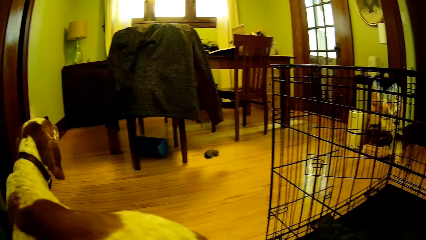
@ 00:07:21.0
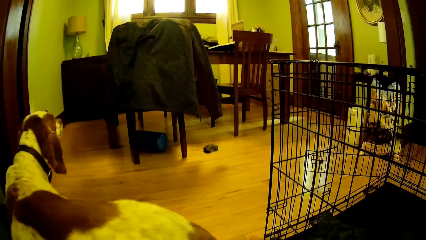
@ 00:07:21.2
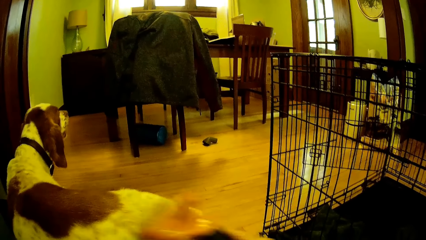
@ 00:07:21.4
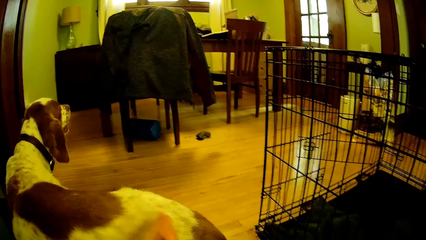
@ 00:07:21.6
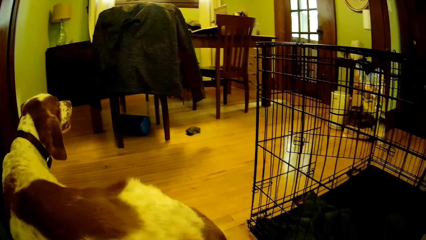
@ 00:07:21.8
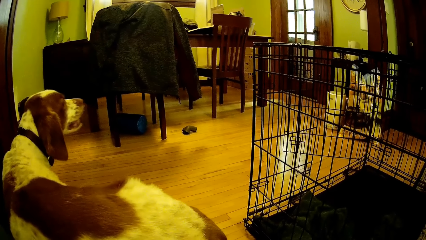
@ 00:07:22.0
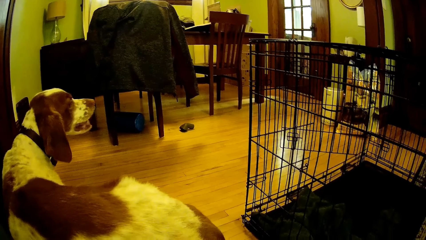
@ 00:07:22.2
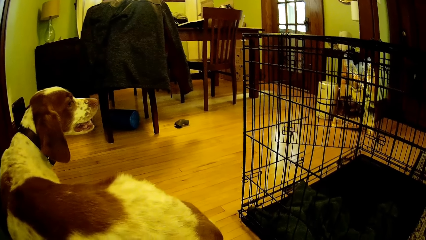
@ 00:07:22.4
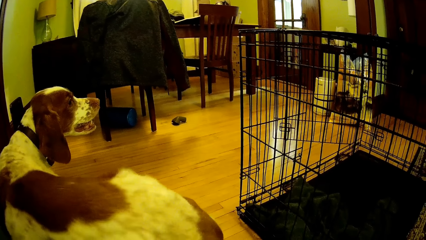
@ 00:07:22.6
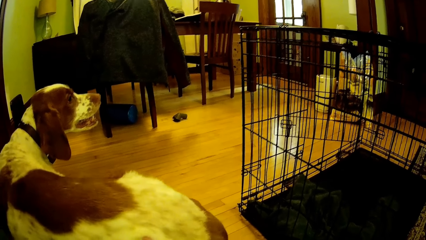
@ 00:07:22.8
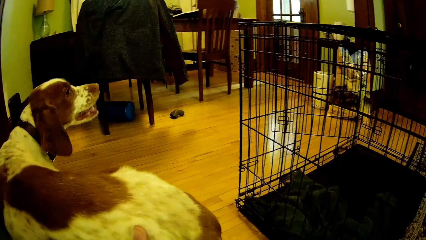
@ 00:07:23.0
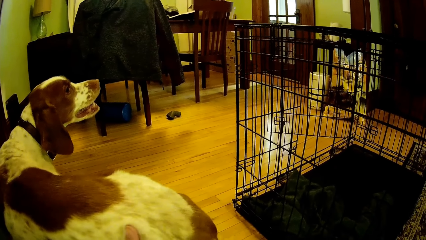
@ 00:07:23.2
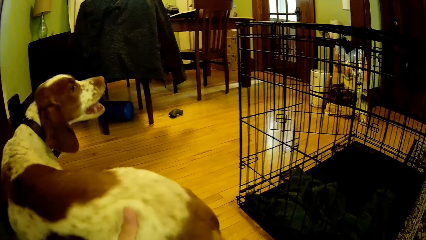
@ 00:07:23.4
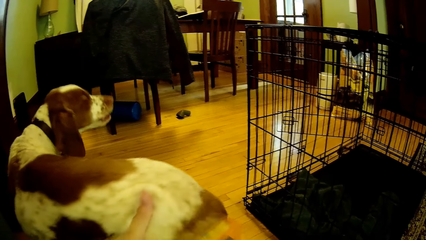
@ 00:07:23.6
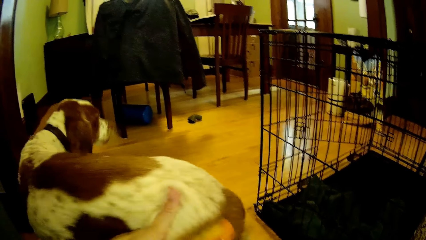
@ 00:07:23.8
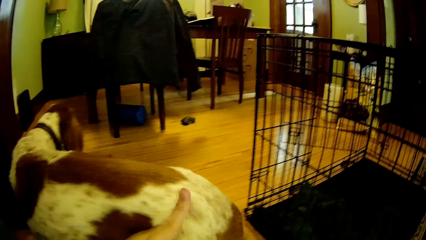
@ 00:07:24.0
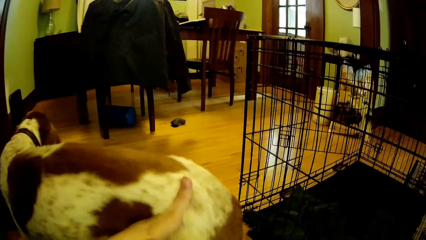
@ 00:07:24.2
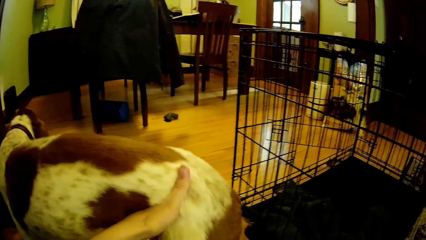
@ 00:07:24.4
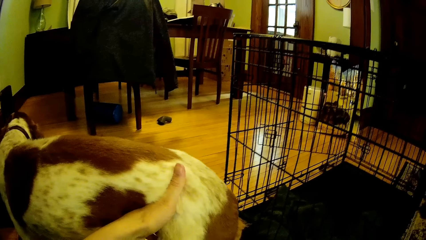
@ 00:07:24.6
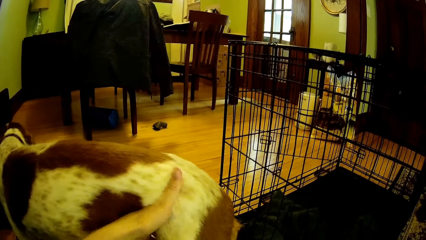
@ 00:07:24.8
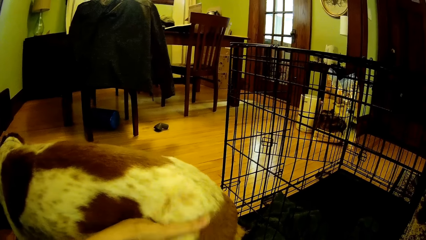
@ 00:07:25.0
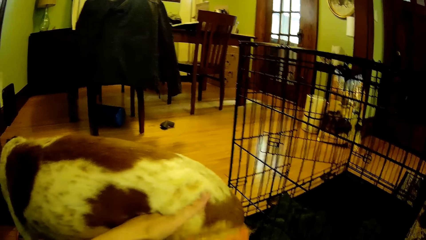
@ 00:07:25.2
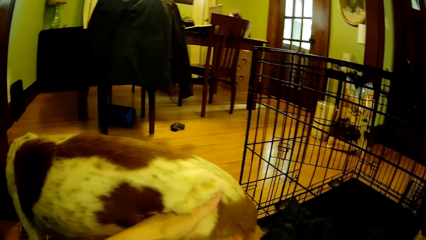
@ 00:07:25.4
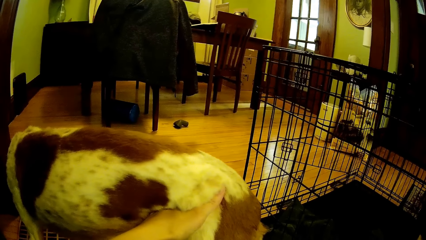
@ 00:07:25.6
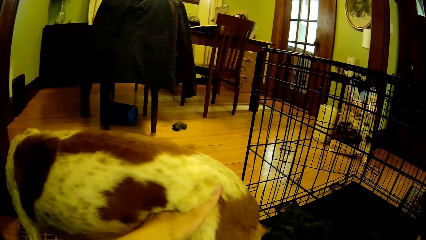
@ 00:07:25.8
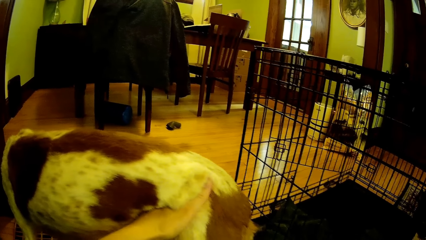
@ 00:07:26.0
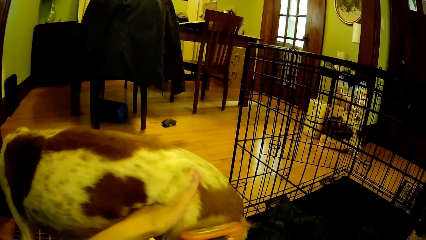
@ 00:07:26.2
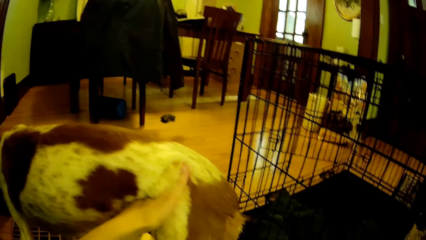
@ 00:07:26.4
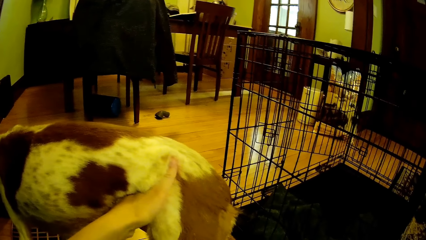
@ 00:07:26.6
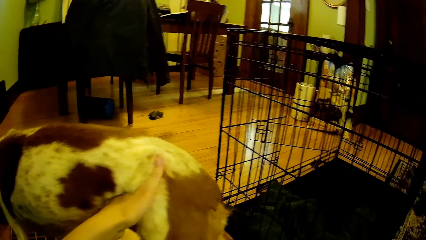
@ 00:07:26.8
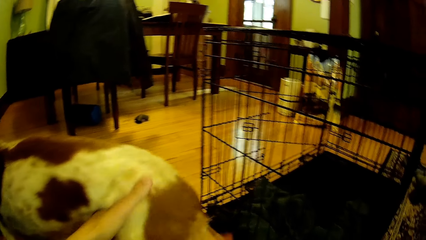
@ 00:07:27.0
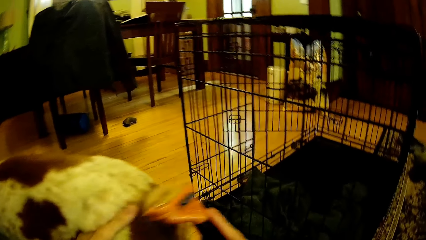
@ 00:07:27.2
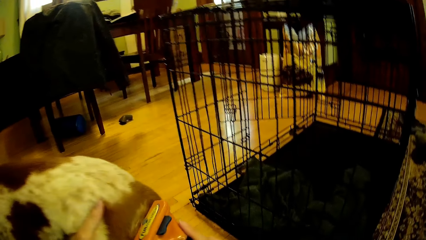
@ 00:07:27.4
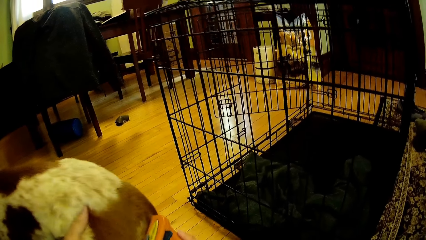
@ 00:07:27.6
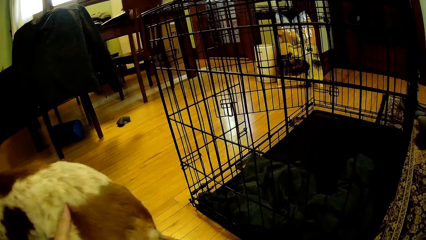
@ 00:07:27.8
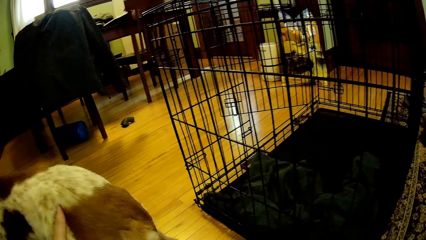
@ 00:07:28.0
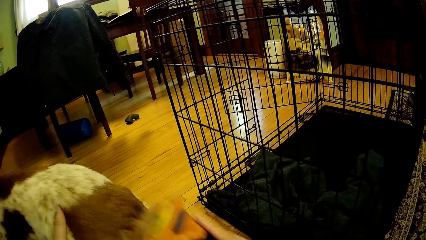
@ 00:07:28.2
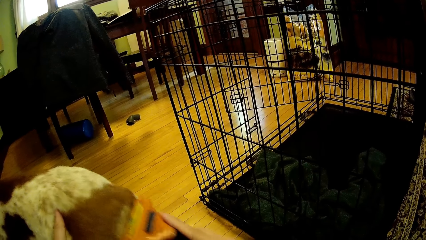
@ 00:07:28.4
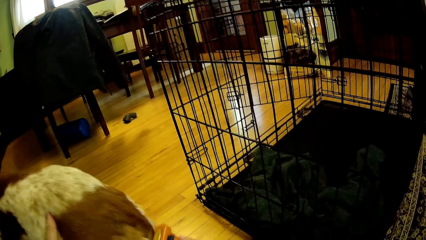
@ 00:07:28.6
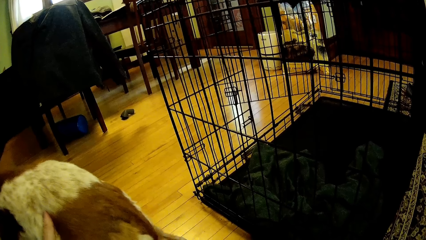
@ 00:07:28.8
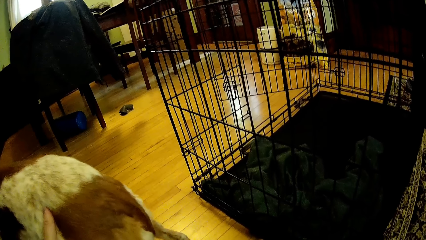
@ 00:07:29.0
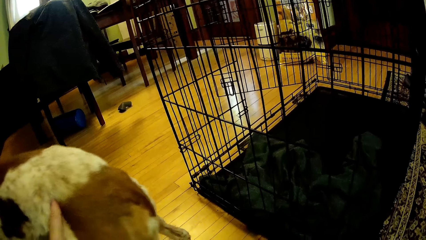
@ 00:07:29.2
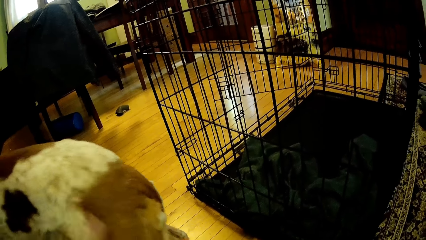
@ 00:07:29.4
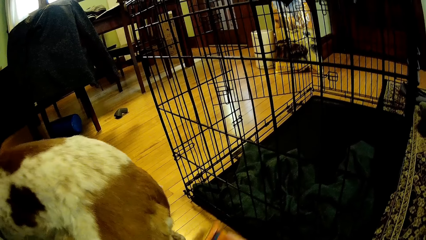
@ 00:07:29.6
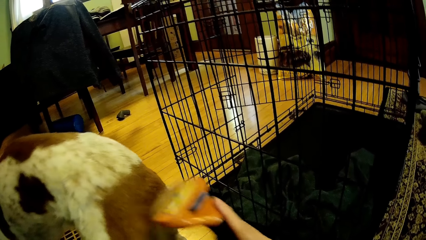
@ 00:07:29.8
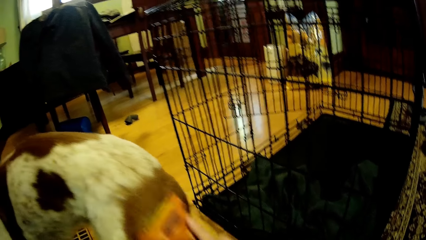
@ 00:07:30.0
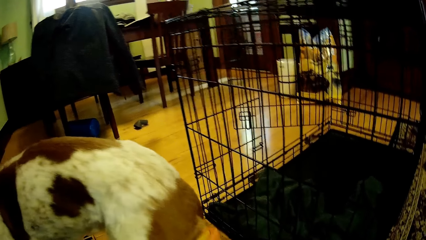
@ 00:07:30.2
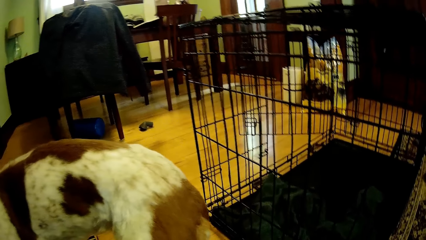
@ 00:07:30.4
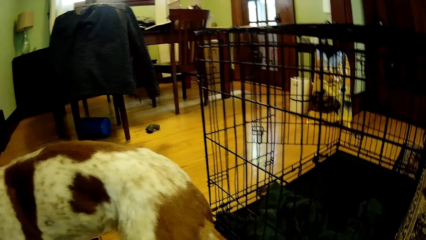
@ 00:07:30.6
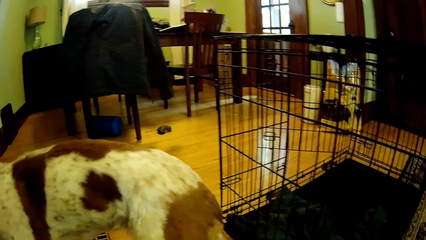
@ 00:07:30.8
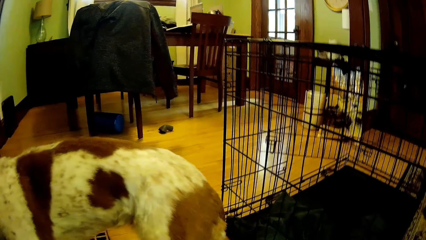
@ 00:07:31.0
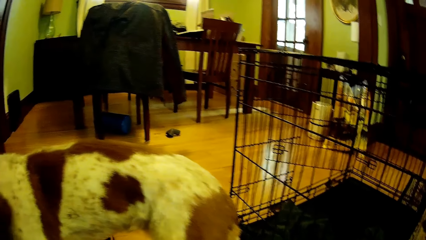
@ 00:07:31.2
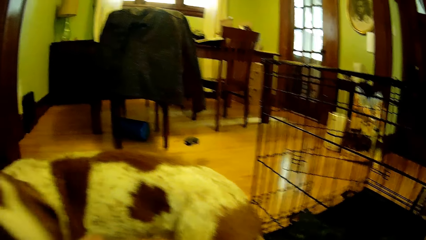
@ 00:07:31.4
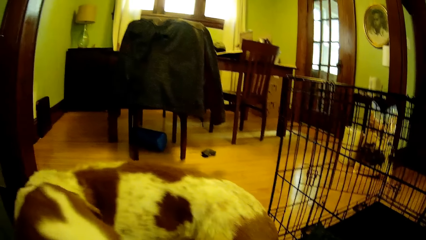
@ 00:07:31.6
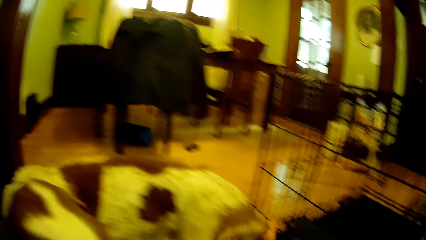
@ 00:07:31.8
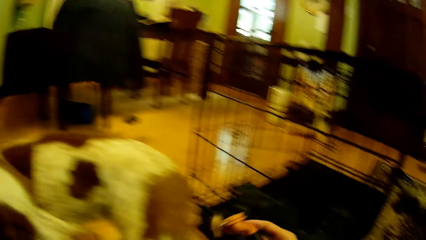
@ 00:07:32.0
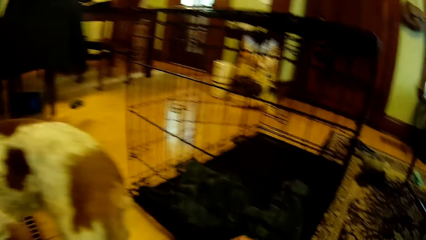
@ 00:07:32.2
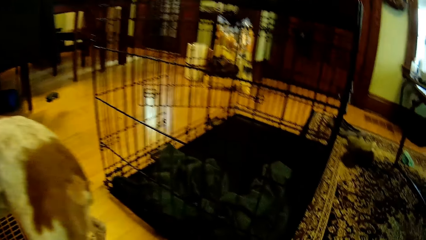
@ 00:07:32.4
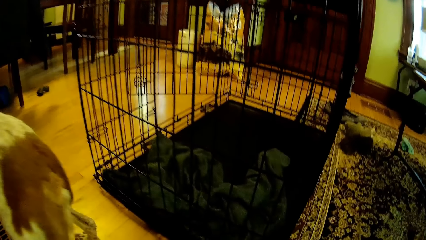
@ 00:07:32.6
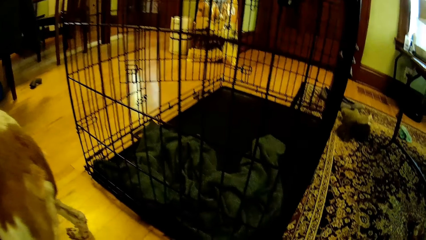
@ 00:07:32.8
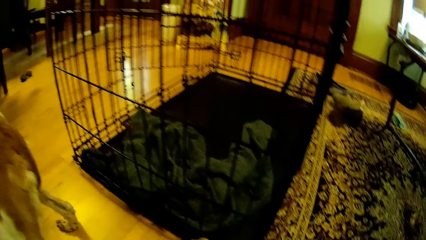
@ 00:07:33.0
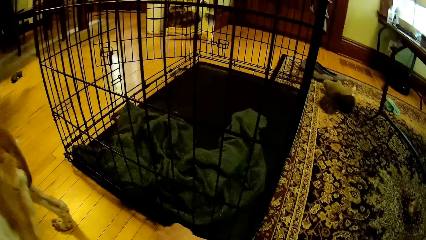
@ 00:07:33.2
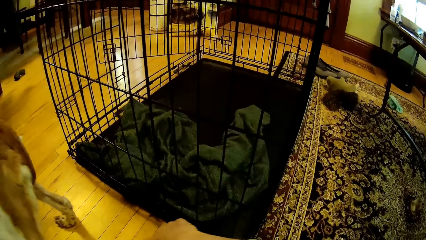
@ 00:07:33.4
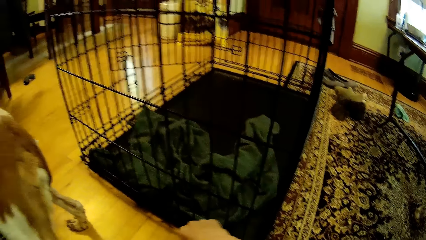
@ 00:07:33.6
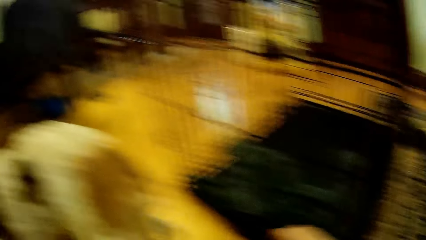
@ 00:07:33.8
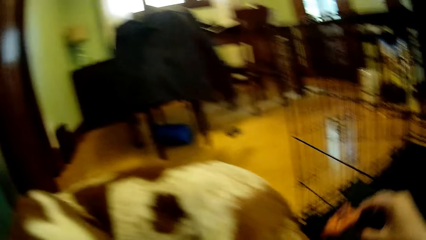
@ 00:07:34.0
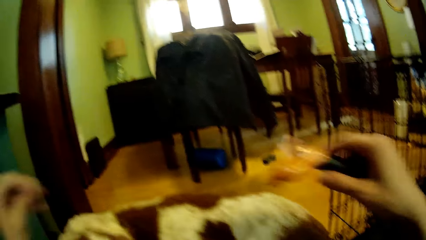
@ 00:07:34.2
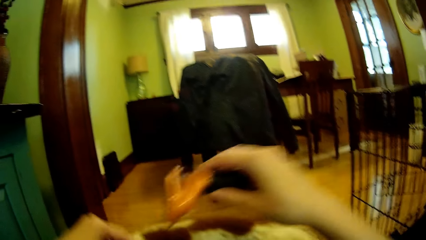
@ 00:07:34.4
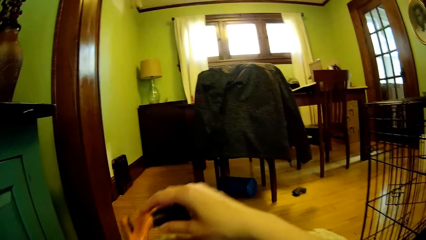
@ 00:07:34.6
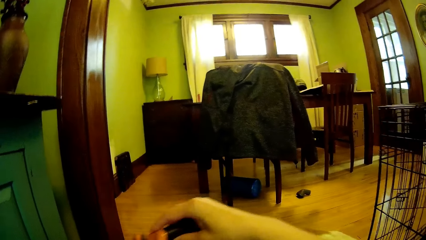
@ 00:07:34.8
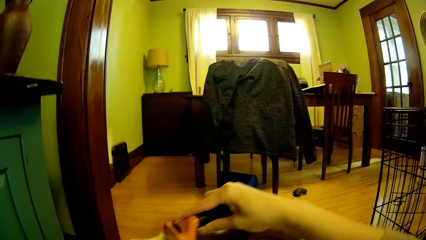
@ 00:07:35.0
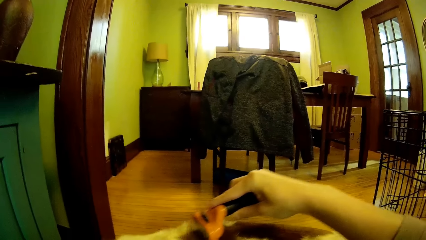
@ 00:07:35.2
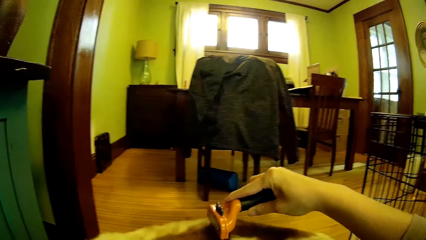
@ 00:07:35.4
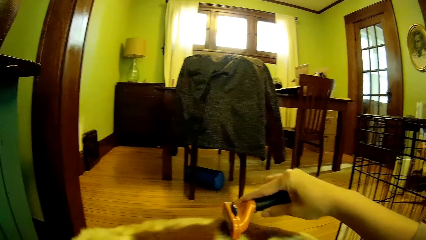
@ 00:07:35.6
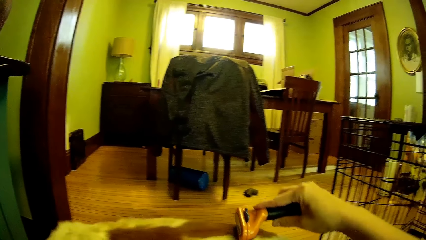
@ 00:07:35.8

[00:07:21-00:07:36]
The camera wearer holds the dog with his left hand. He removes his left hand from the dog. He removes fur from the shaver.
